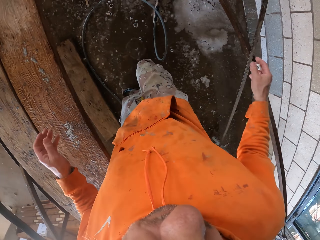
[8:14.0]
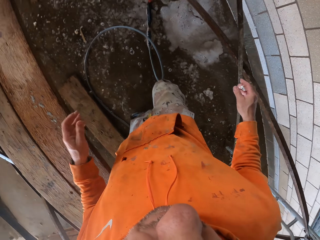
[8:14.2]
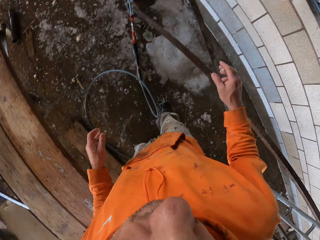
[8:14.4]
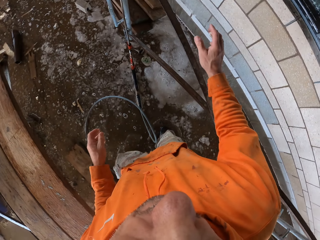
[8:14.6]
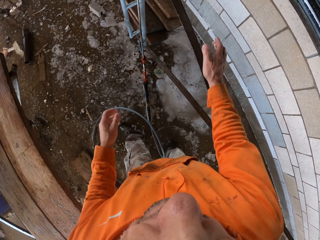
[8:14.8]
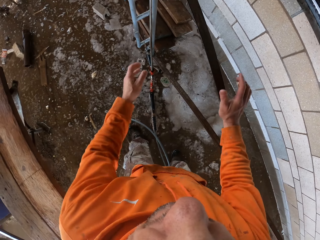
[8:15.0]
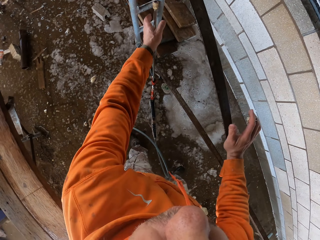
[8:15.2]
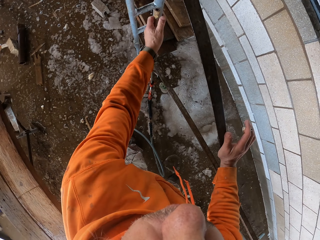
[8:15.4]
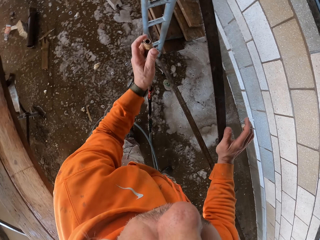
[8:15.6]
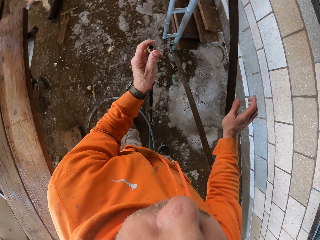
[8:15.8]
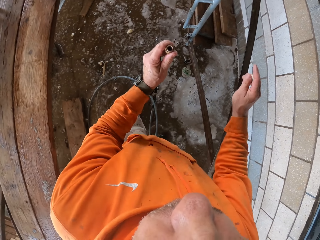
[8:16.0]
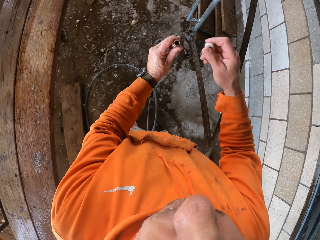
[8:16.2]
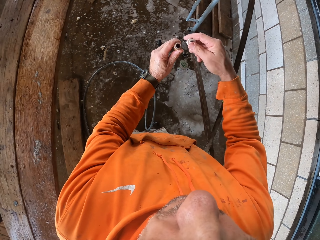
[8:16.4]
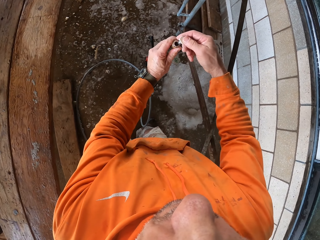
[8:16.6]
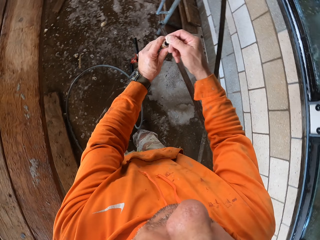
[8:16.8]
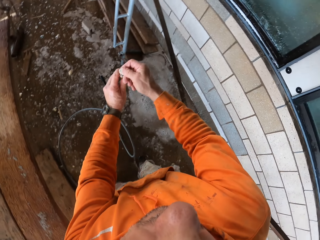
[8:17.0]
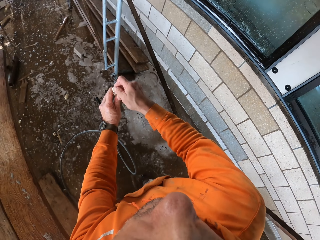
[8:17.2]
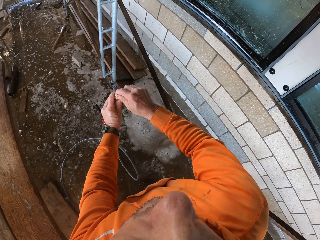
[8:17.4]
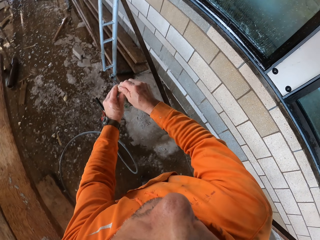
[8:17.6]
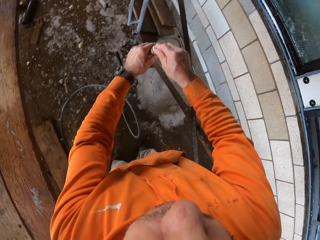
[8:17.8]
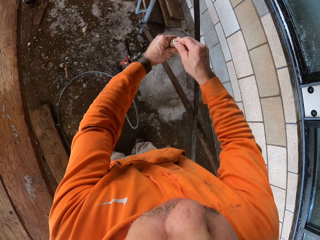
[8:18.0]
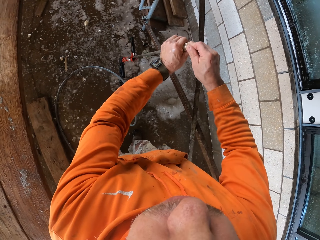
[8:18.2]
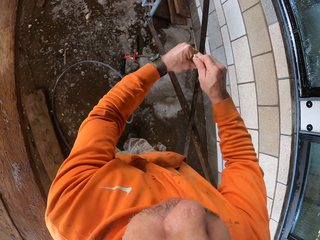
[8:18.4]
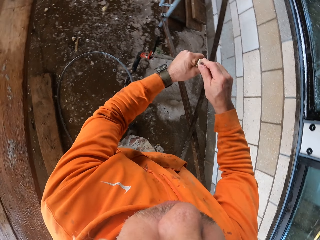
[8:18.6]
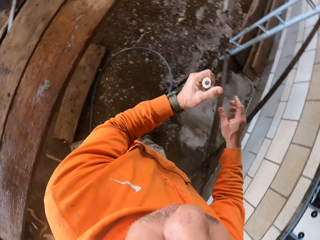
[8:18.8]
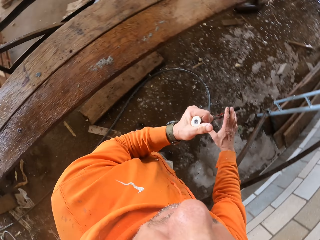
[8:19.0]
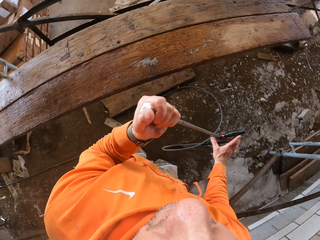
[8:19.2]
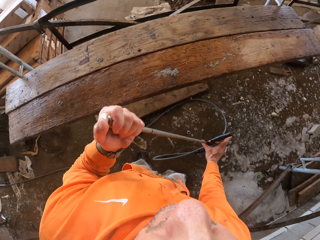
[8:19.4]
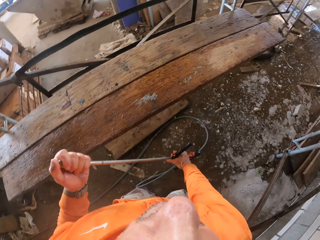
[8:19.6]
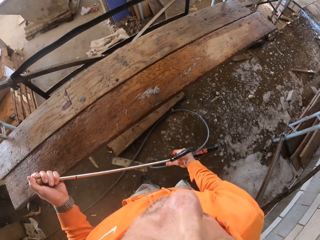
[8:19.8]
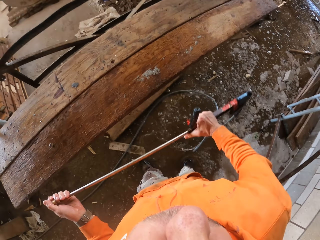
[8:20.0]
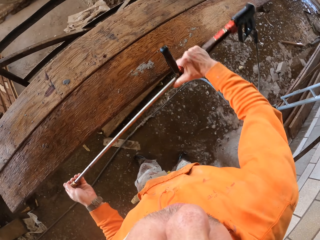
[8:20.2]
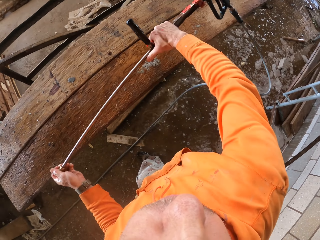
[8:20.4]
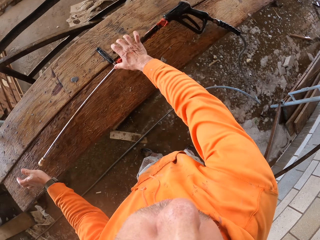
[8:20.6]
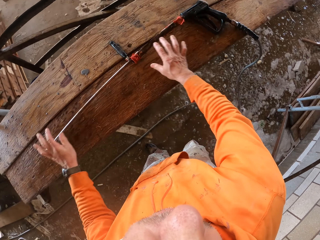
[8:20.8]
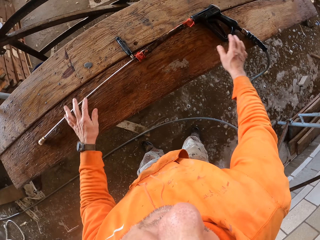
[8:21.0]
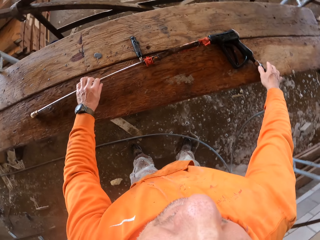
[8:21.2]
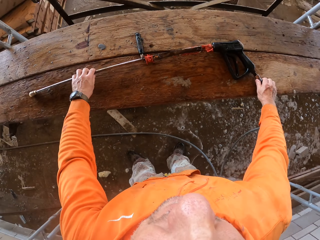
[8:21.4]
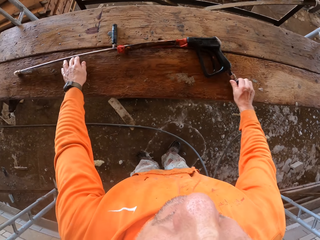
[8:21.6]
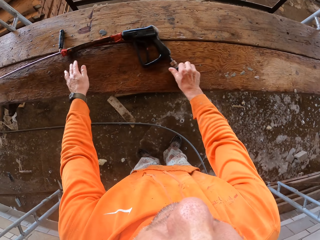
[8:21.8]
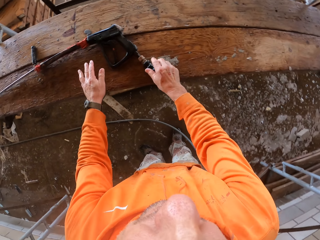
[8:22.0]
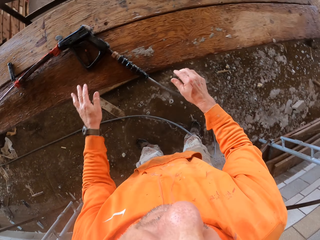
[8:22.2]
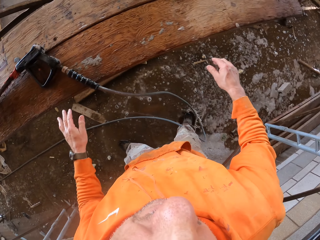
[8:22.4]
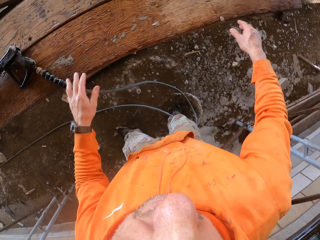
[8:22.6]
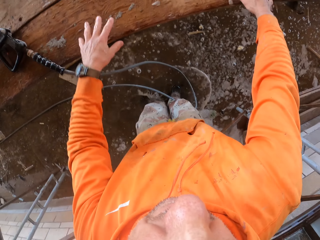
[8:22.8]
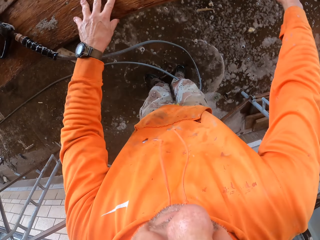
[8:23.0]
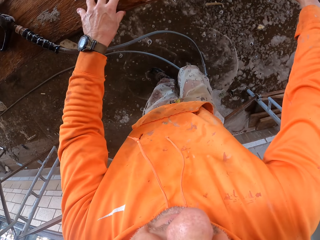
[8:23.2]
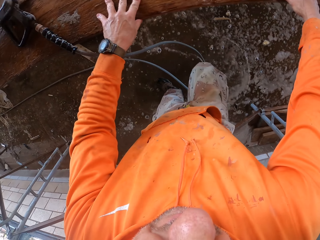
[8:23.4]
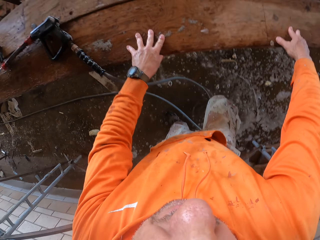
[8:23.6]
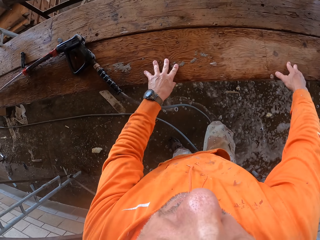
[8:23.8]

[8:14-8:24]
The camera wearer picks up a spray pipe. They insert a lid or steel cone on the spray pipe. They put the spray pipe on the wood.

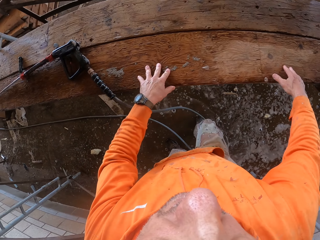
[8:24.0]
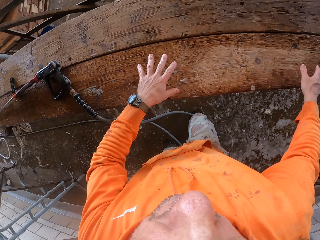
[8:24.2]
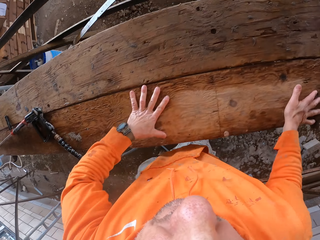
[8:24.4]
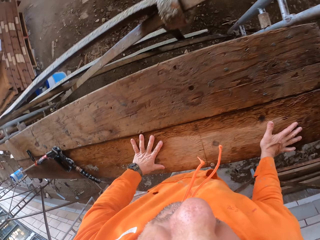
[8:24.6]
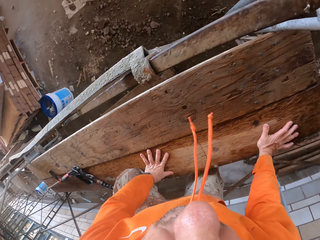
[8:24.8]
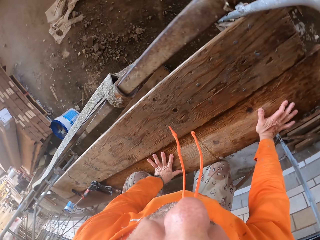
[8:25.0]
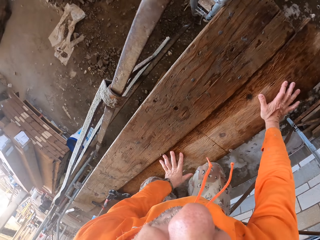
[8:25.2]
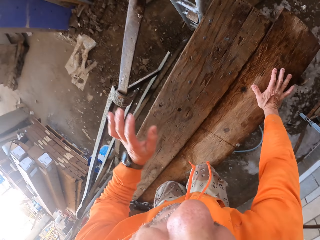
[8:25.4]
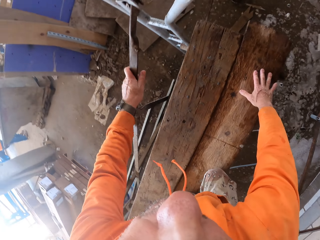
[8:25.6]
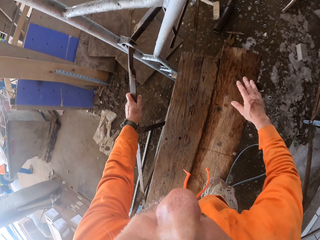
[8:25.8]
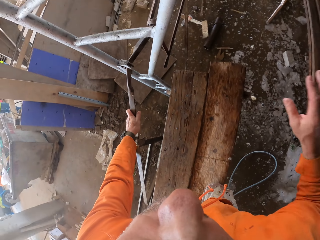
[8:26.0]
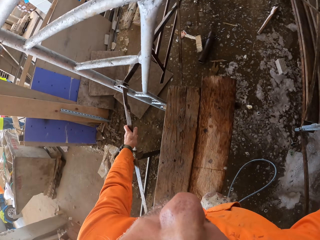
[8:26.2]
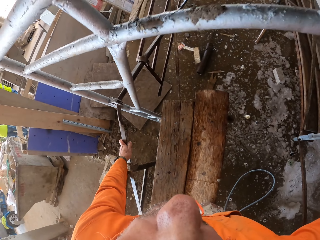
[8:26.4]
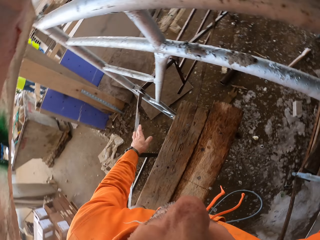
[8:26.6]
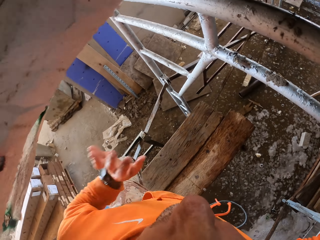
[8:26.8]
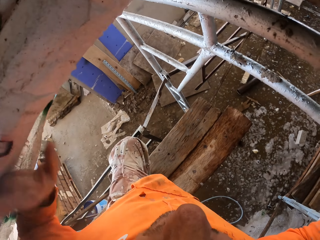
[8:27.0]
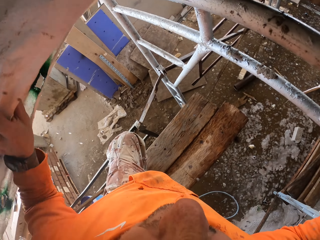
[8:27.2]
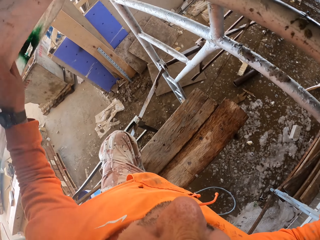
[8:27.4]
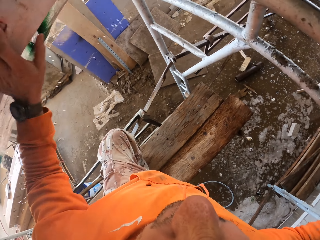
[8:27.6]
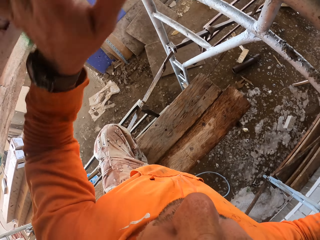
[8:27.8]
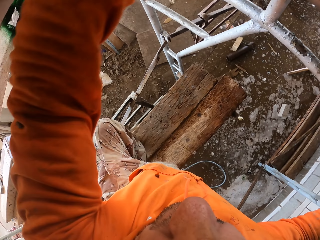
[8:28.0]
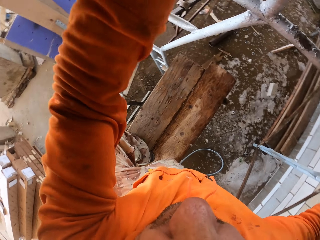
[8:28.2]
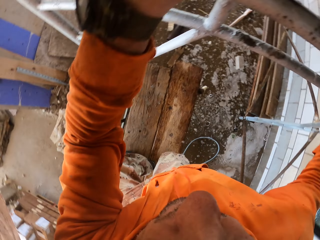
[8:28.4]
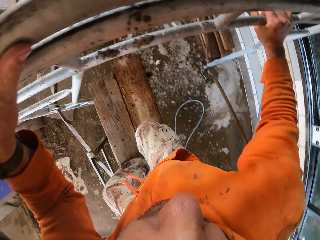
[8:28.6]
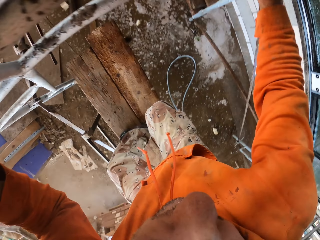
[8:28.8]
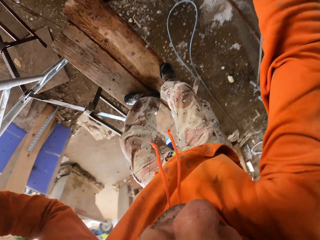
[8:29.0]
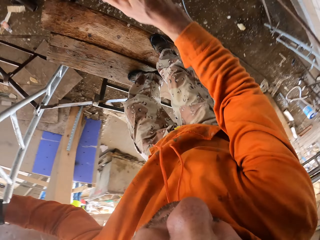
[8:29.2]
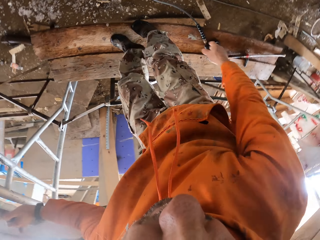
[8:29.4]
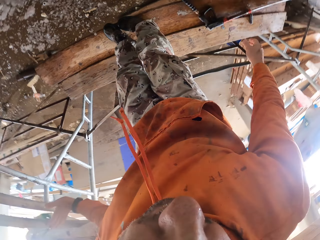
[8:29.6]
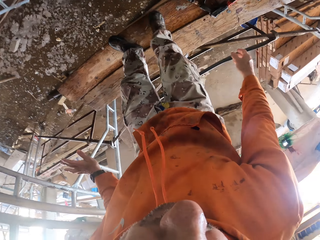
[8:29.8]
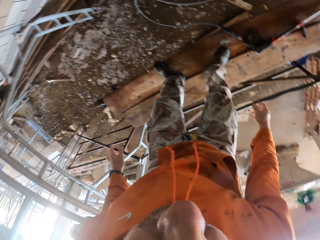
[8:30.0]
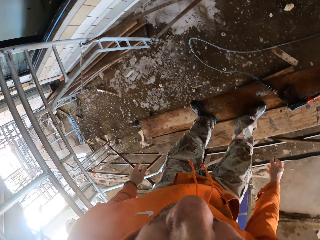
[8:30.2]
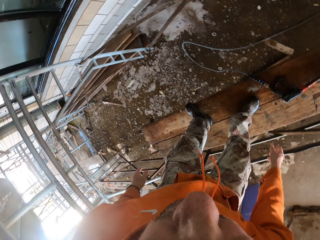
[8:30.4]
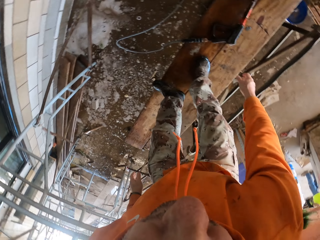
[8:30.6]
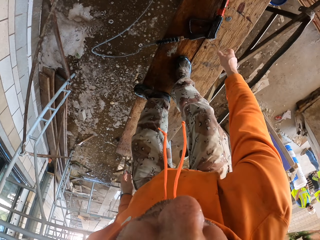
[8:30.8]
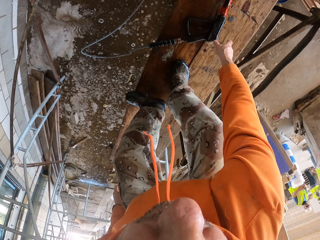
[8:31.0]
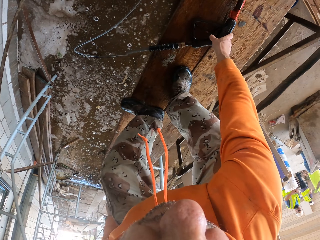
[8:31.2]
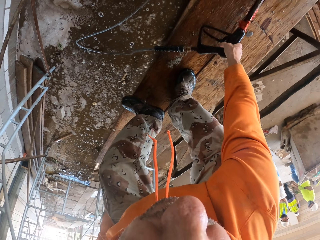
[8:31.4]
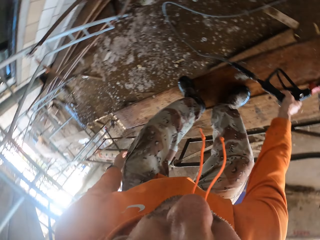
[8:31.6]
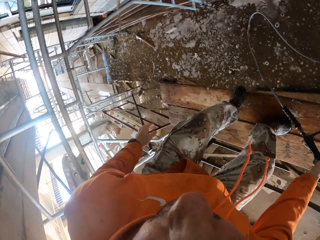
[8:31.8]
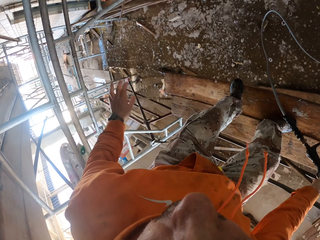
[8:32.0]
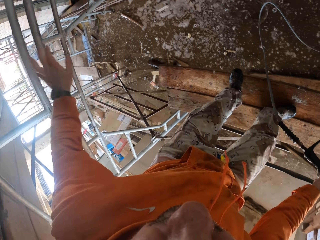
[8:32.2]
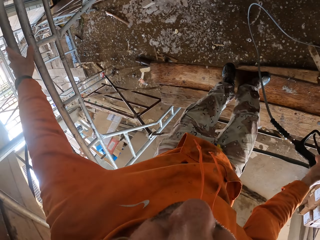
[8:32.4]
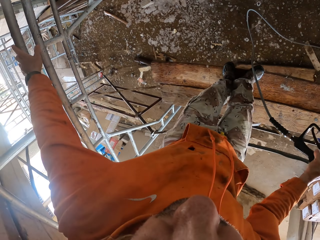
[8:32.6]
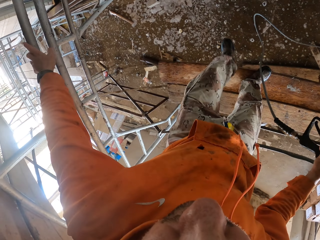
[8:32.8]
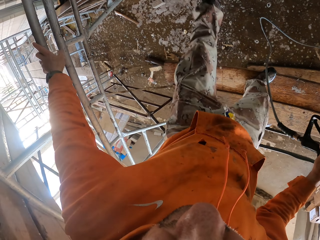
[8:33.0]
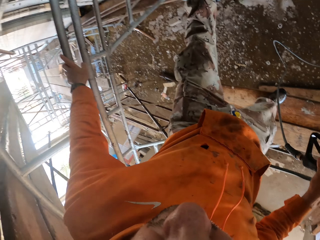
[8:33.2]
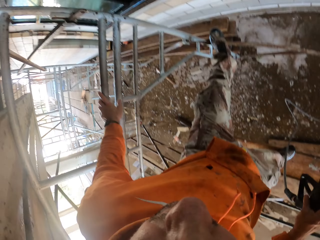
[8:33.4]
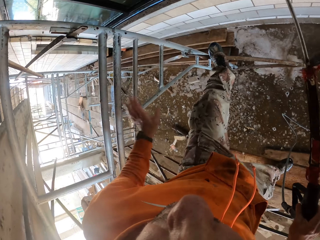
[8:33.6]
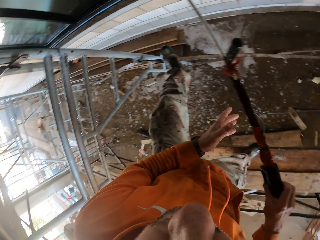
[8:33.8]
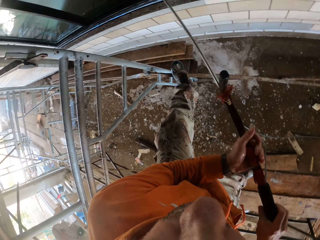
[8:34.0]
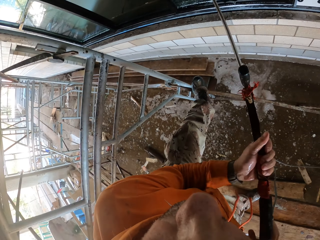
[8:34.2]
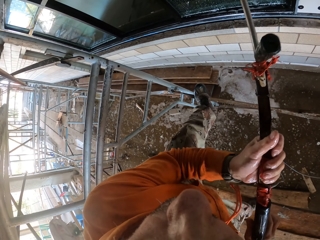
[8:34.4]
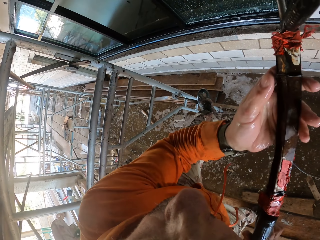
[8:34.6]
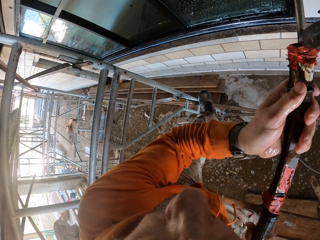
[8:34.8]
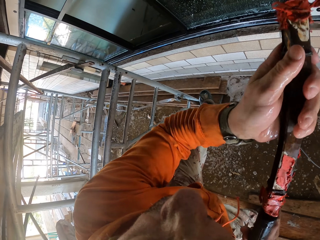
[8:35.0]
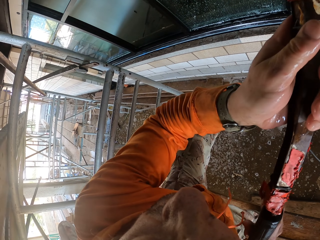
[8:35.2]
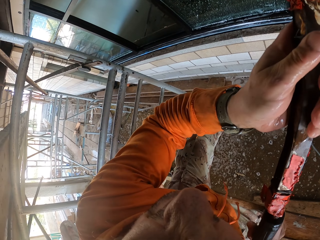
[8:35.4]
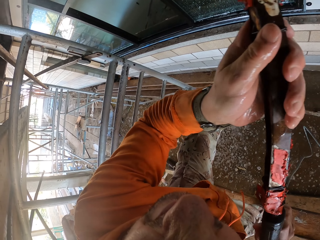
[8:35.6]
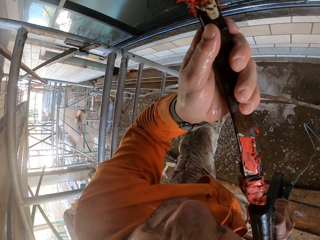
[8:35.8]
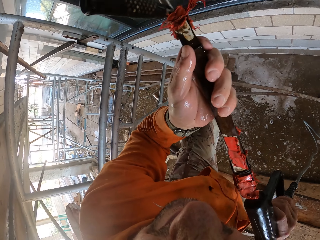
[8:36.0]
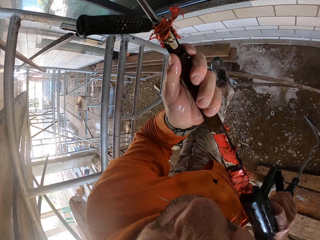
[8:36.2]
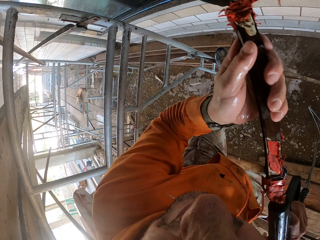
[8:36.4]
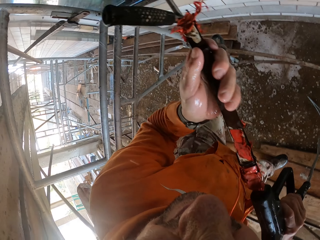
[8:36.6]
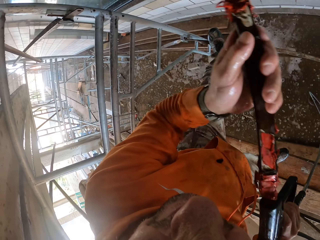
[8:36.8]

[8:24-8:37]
The camera wearer climbs the wood frame. They arrange a carton. They pick up a spray pipe on the wood. They step on the metal. They spray the window.
